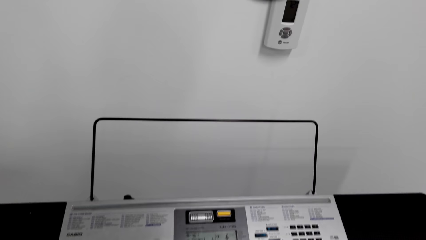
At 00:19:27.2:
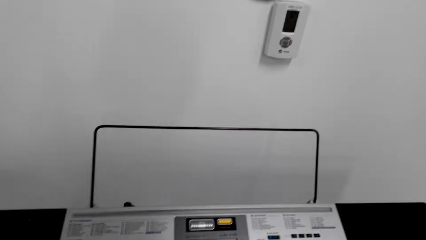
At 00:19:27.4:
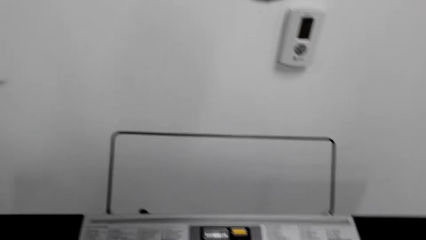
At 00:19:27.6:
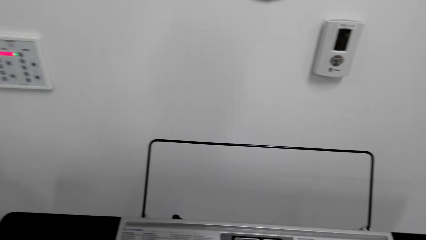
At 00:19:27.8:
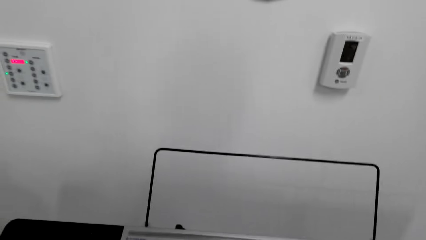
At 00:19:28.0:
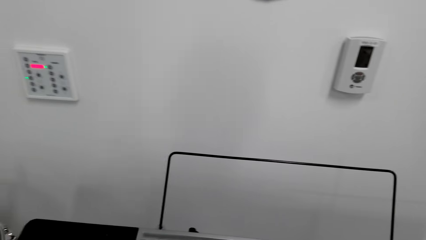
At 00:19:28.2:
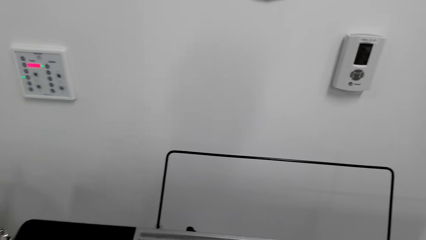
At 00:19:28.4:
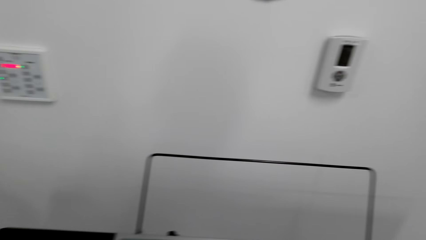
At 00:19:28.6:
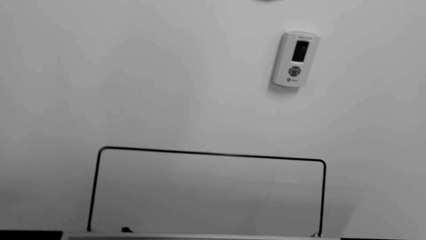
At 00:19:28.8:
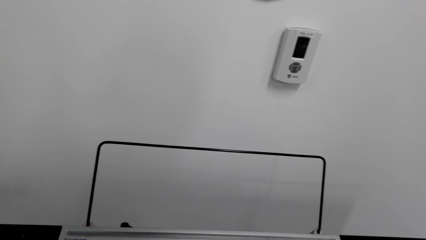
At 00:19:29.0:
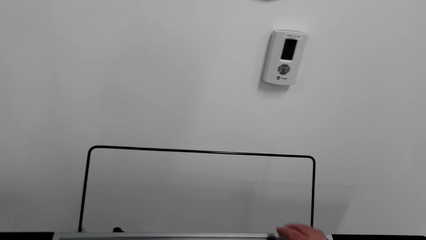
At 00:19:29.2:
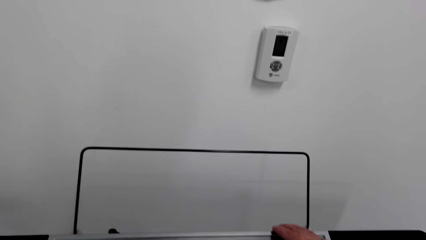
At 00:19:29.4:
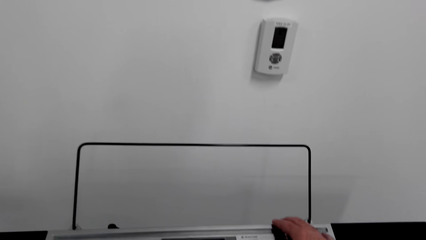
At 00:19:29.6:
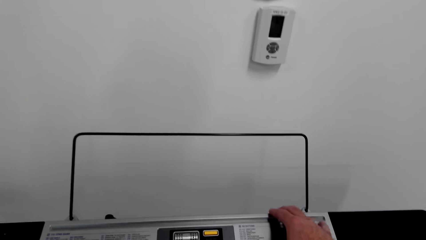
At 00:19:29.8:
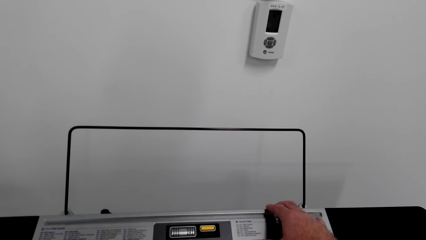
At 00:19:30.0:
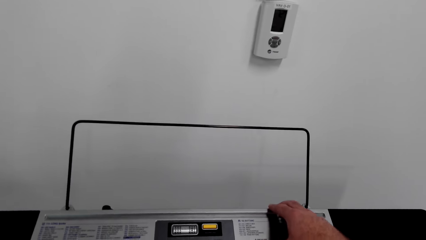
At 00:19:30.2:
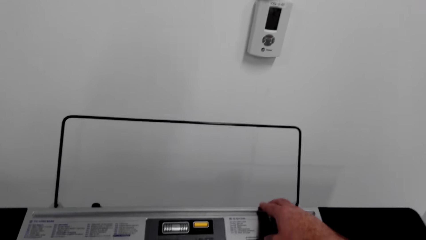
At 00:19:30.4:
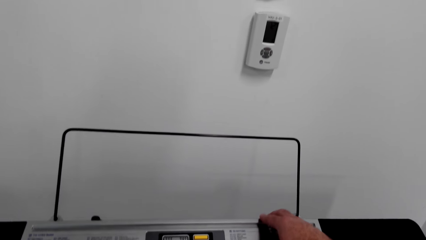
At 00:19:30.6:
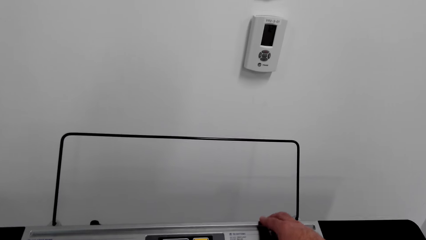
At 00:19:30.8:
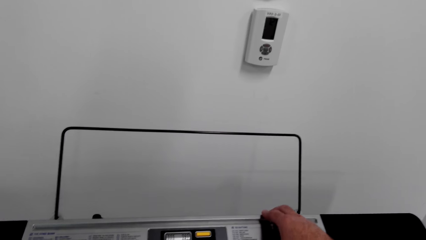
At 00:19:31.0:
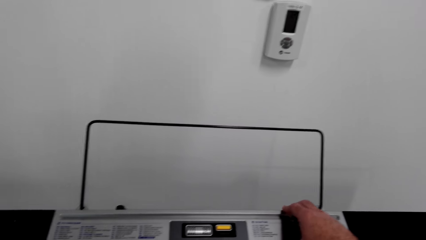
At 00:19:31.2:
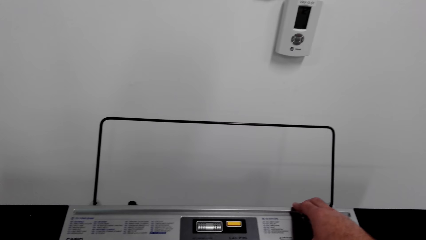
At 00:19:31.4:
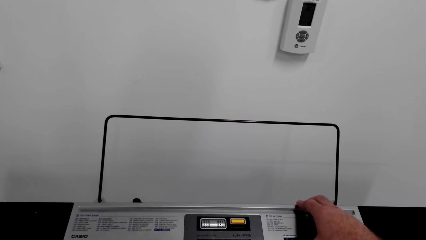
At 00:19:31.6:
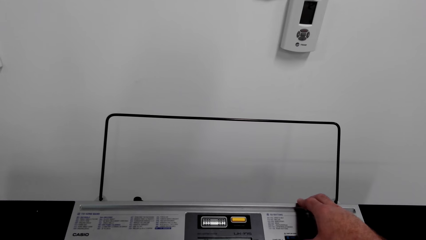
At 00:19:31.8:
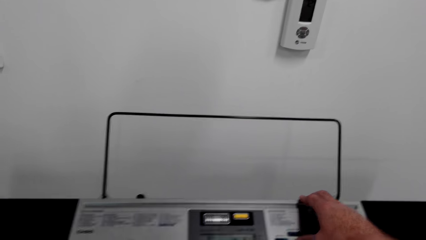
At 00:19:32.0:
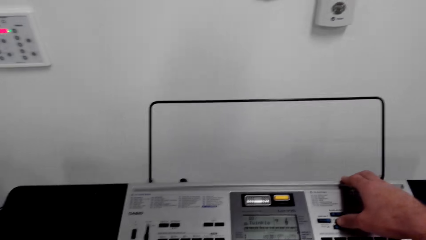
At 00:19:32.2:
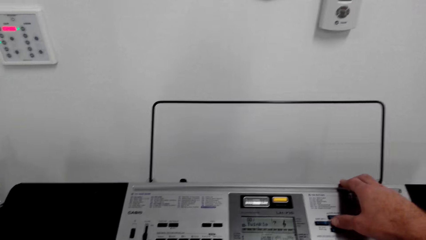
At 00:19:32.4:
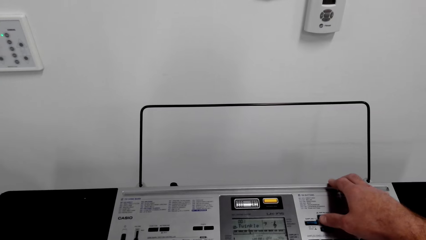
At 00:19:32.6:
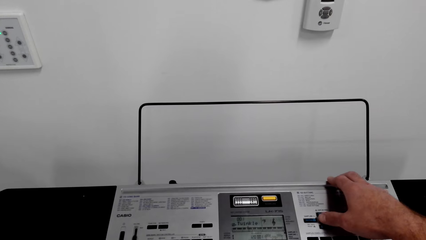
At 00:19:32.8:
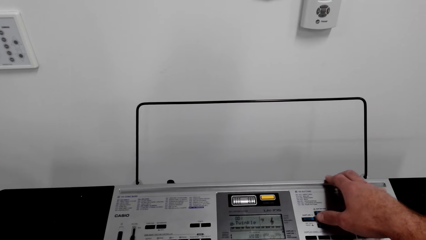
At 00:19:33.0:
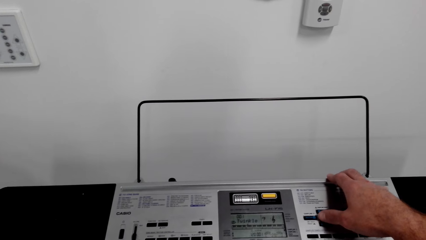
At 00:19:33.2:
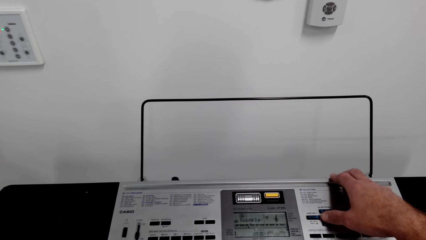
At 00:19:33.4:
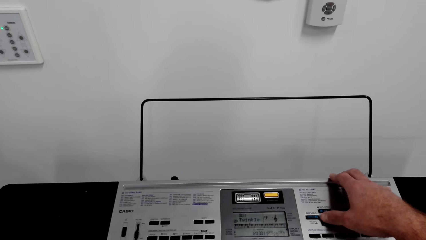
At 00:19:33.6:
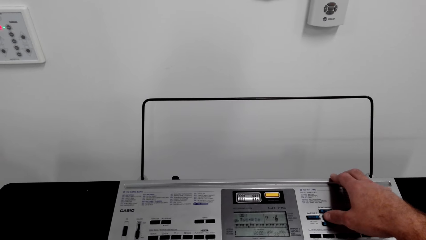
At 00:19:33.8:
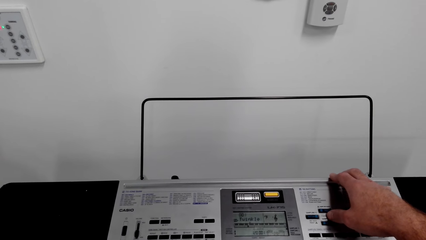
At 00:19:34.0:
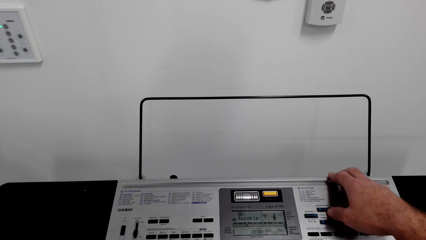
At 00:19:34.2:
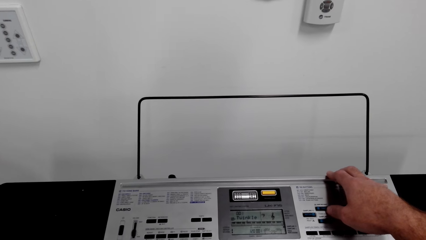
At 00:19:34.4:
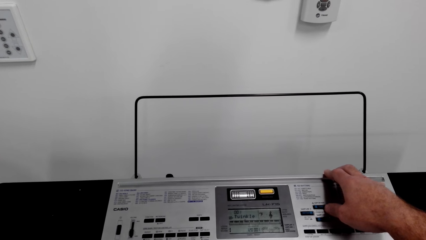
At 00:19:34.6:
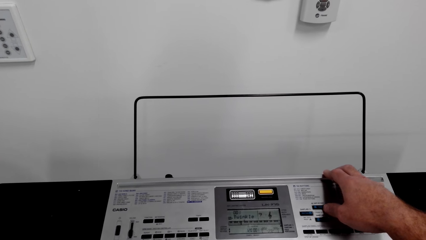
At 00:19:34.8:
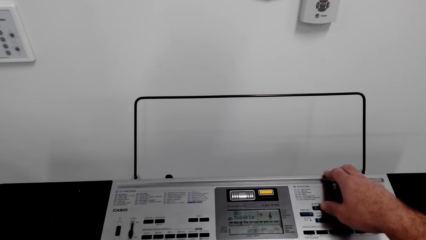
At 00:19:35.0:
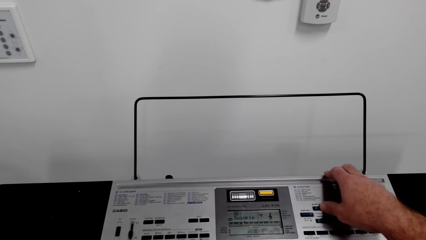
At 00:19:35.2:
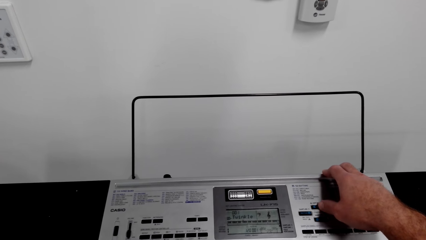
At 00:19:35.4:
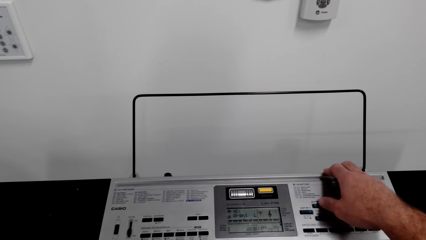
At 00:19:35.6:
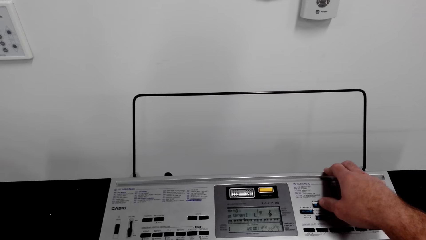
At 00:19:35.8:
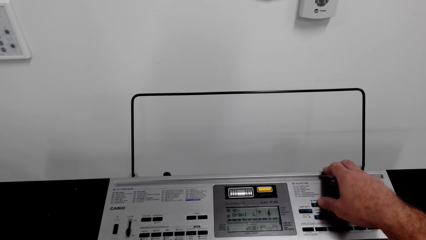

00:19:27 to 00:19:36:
The camera wearer operates the piano keyboard. They press buttons of the piano.

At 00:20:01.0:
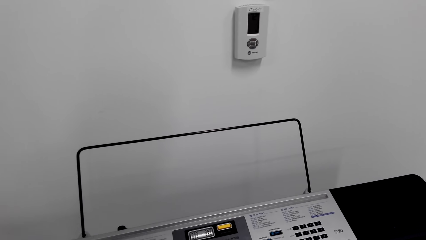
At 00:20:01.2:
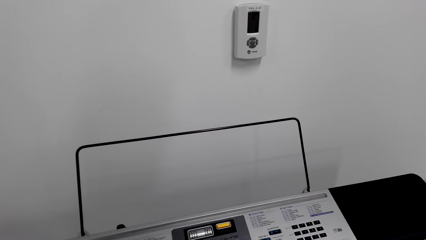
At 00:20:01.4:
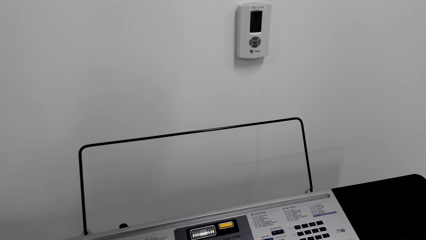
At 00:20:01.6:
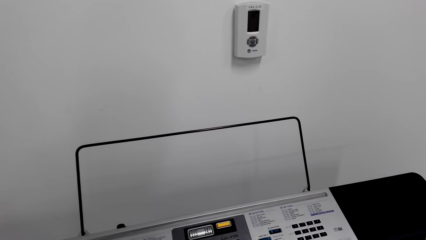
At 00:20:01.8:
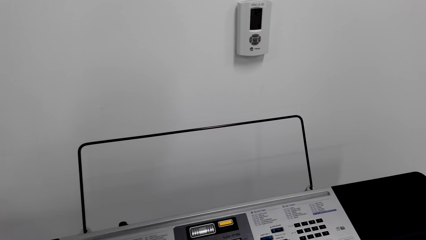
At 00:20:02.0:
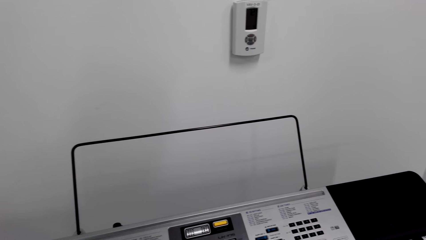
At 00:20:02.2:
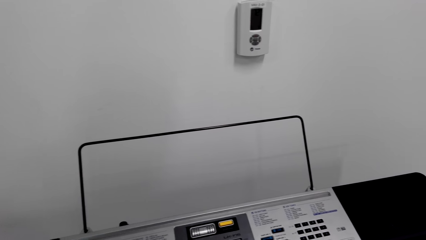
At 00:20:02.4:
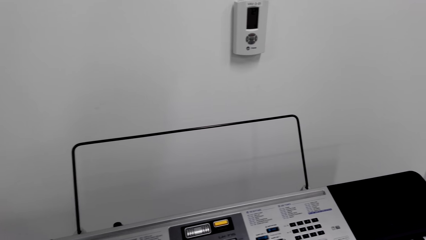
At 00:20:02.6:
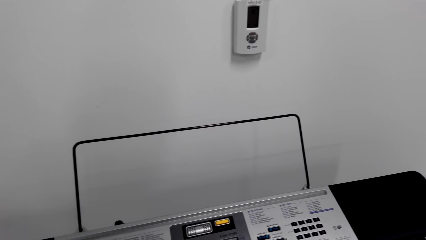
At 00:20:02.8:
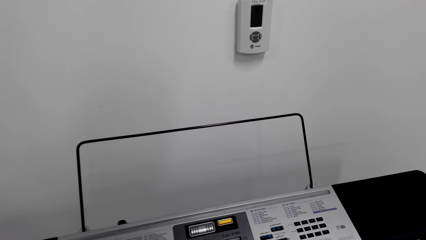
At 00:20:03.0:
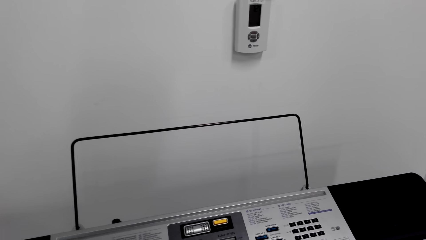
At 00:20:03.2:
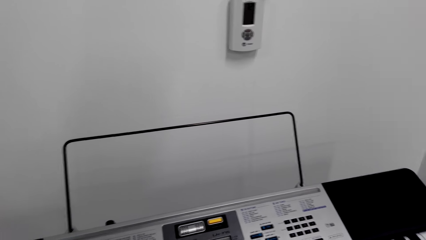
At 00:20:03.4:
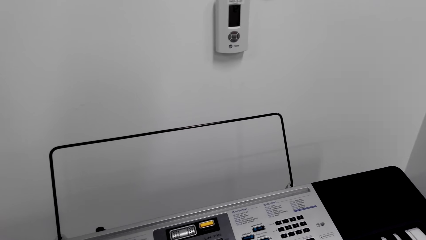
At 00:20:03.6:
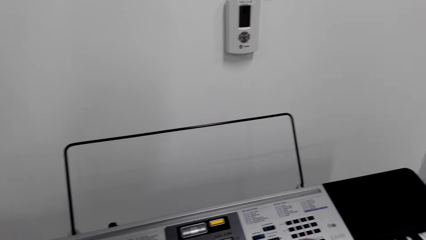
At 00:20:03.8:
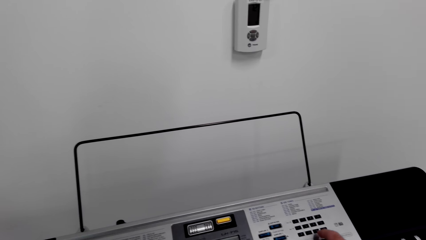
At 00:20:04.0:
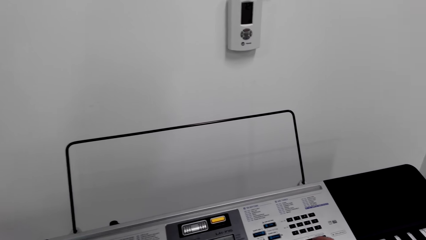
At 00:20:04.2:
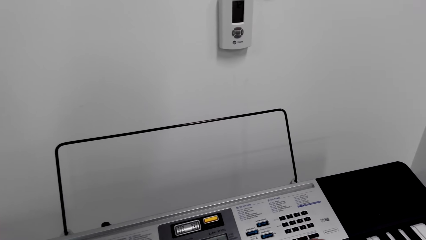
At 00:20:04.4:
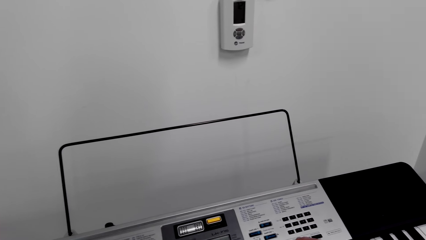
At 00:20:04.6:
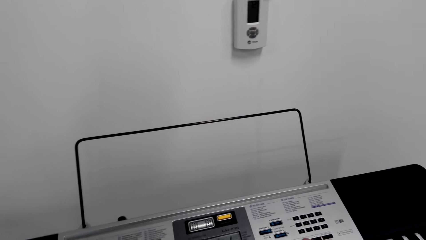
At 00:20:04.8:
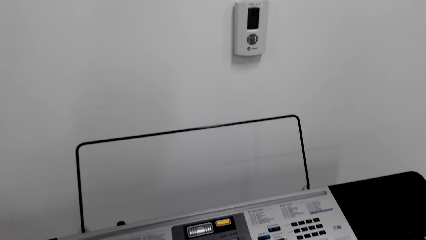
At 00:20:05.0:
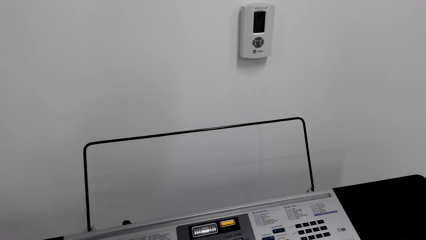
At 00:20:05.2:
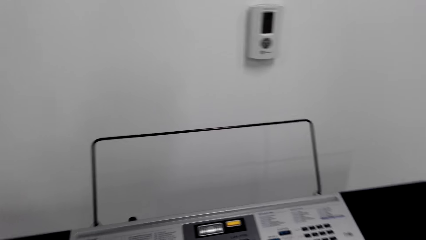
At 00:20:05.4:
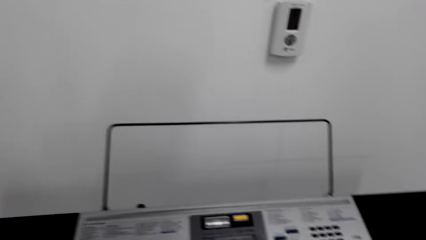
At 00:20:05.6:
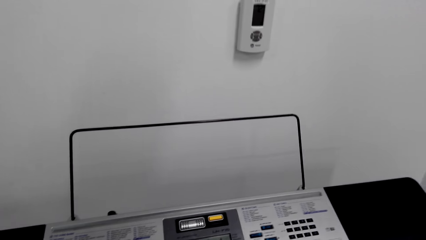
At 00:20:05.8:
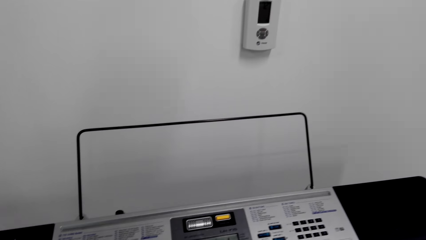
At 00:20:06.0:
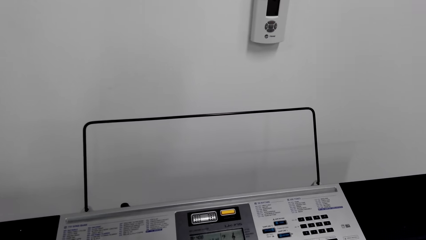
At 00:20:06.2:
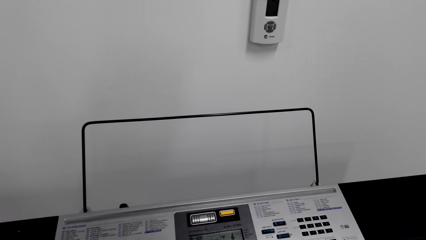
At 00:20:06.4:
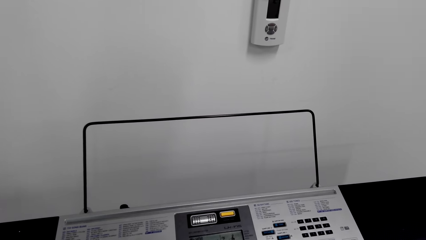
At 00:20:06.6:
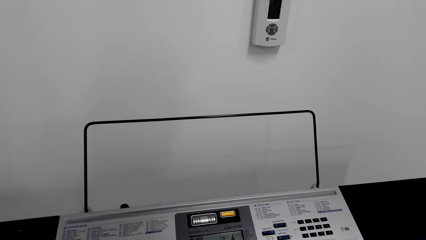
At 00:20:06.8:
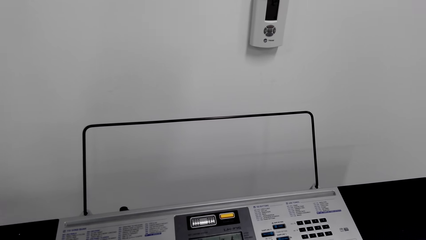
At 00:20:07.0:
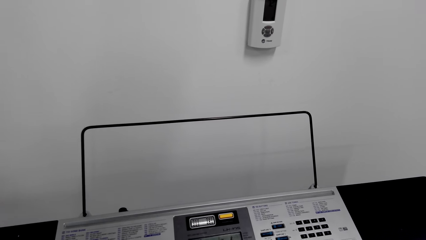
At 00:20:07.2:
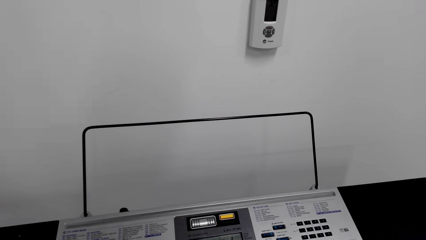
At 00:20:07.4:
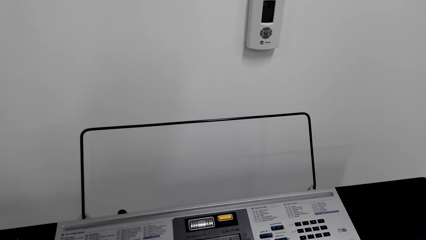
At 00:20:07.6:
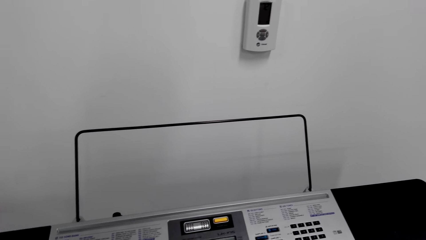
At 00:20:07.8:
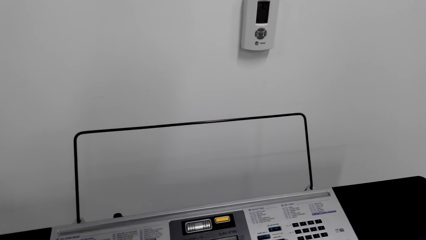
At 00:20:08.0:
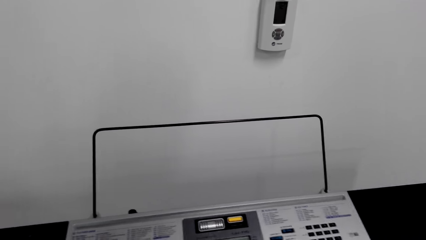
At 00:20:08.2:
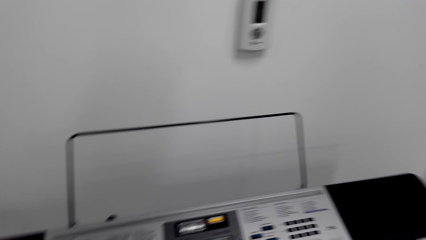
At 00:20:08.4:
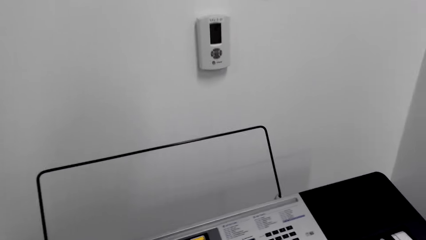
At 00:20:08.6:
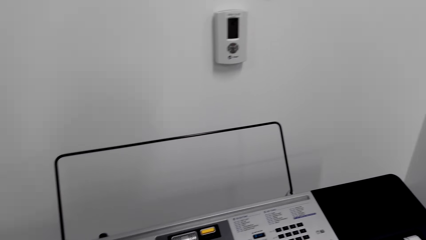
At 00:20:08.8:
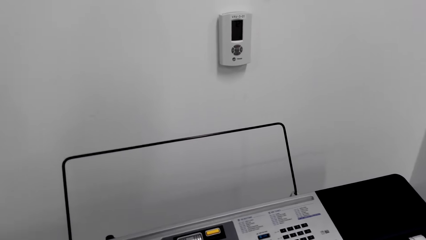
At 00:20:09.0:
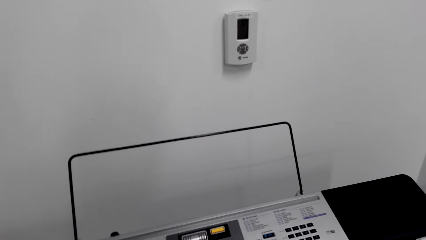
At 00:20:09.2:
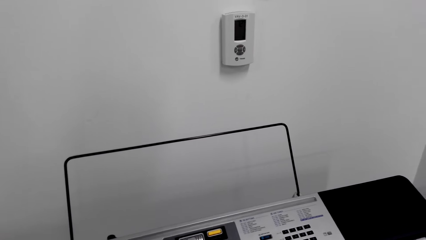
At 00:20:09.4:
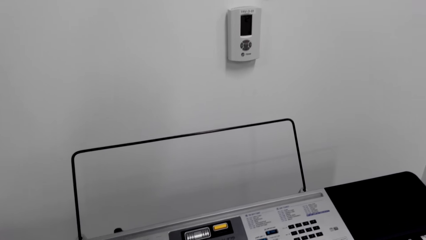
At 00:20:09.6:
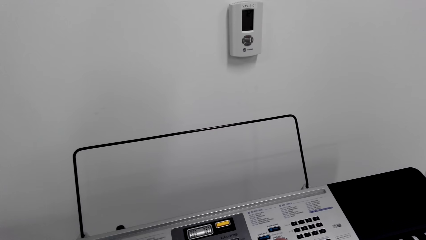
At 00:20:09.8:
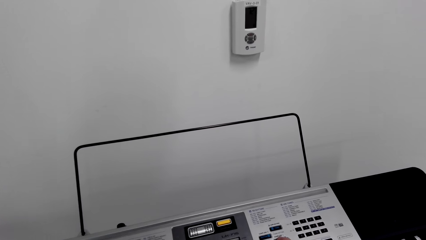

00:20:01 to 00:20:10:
The camera wearer is playing the piano.
